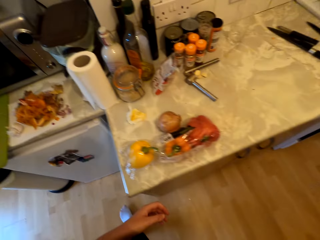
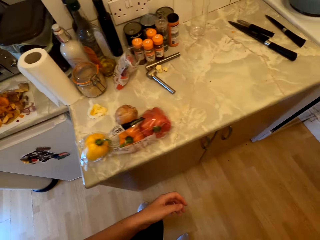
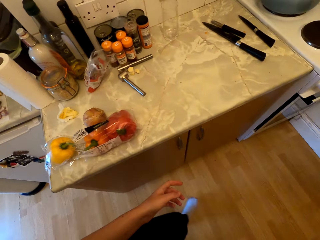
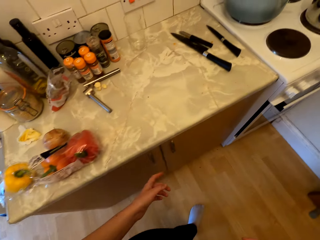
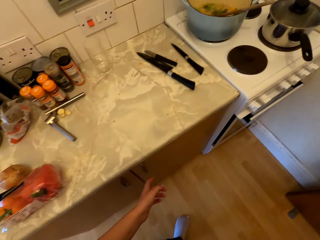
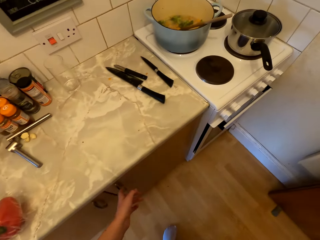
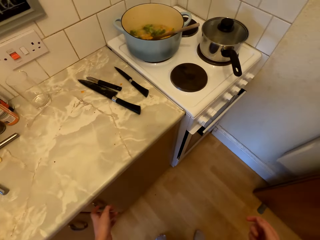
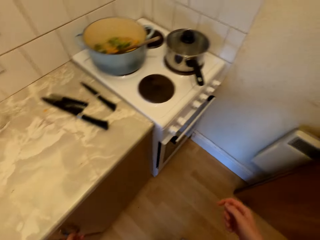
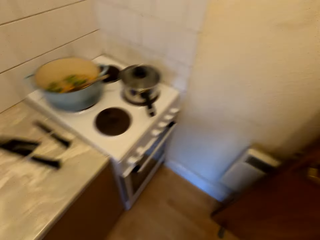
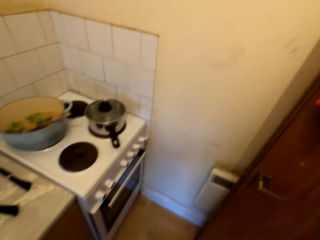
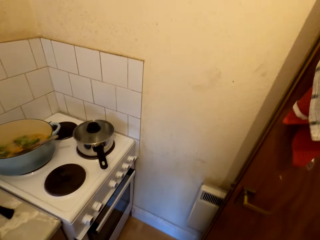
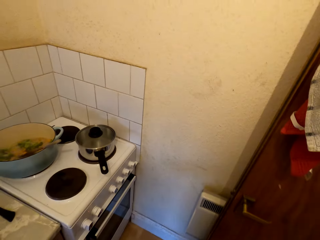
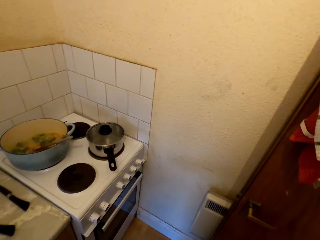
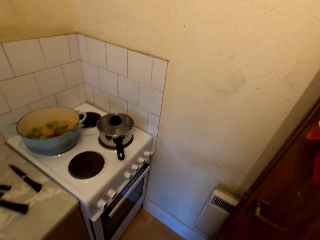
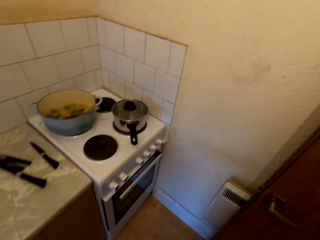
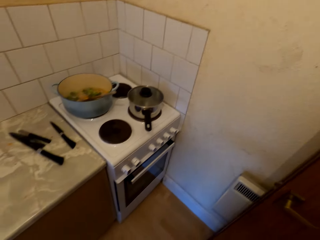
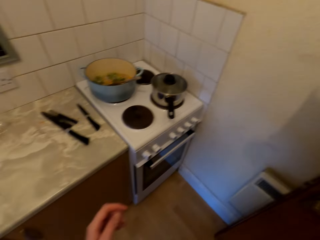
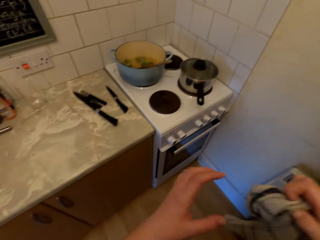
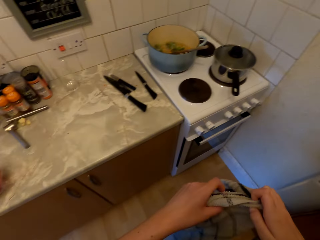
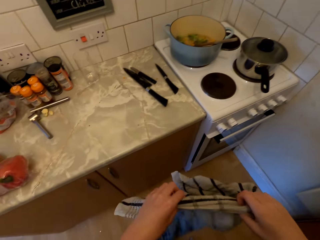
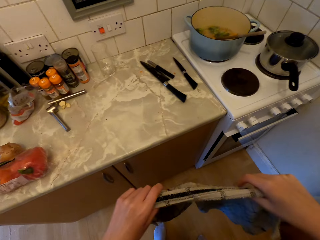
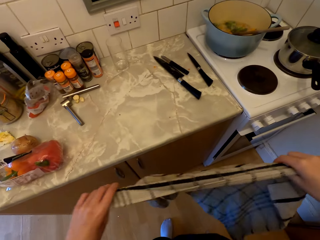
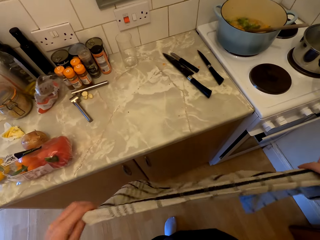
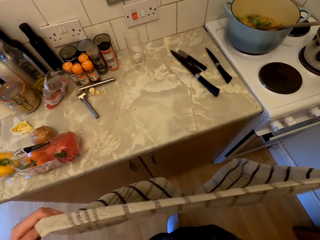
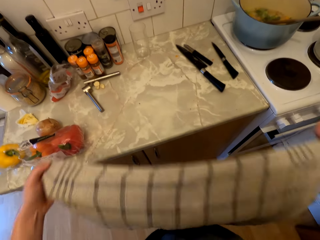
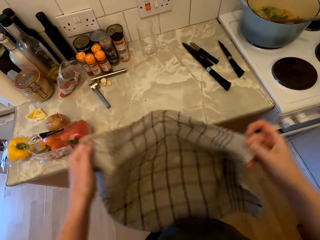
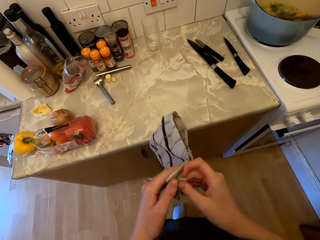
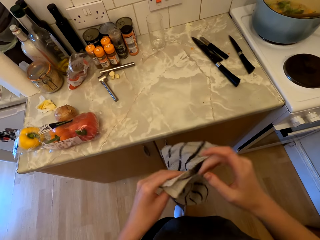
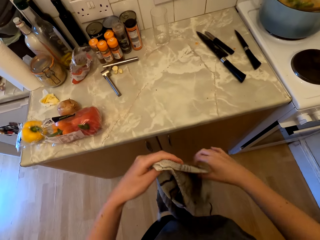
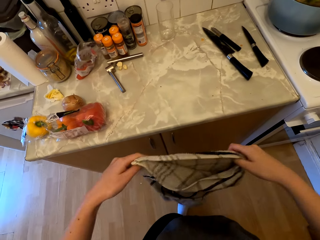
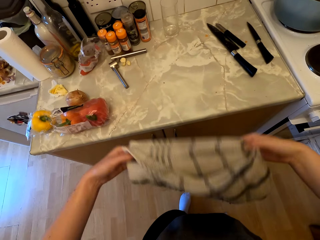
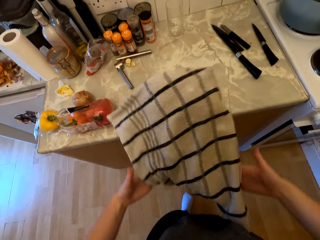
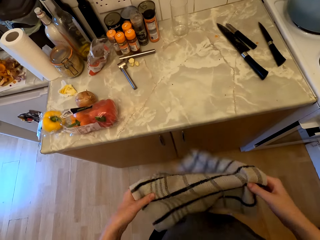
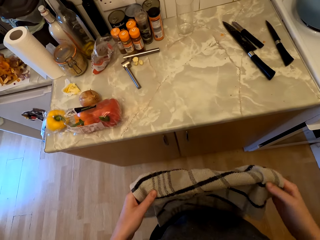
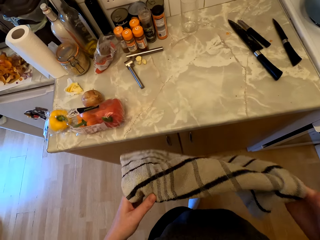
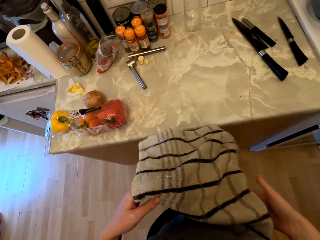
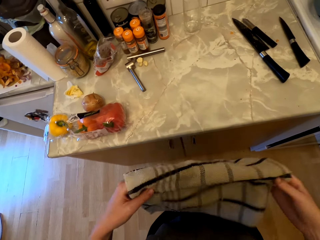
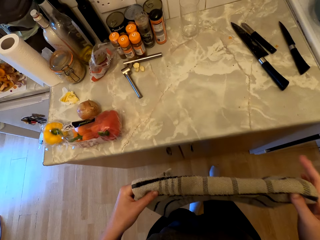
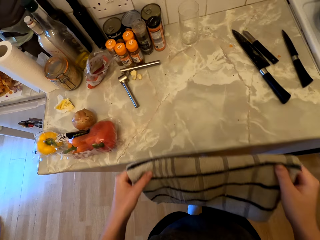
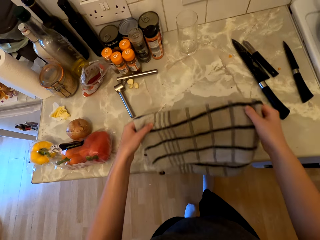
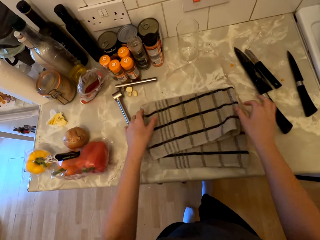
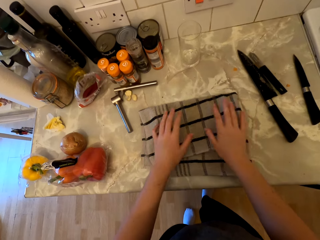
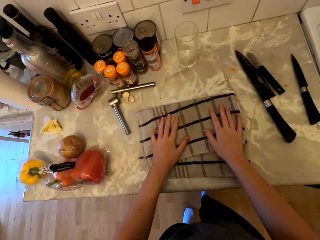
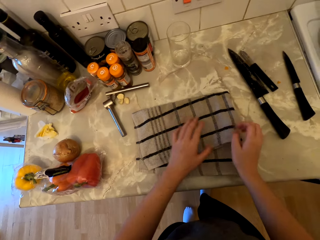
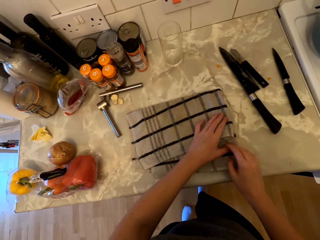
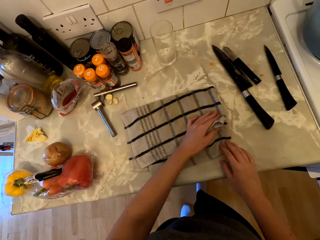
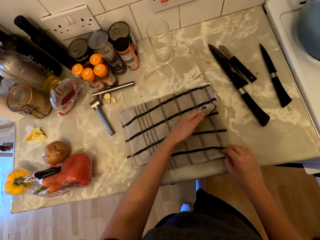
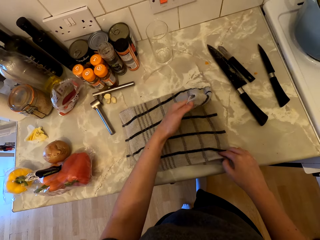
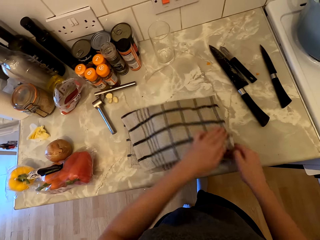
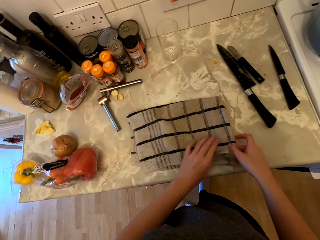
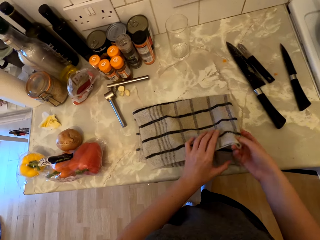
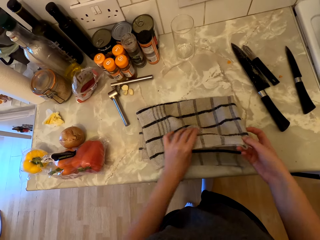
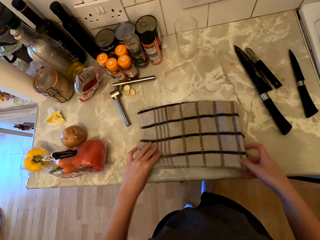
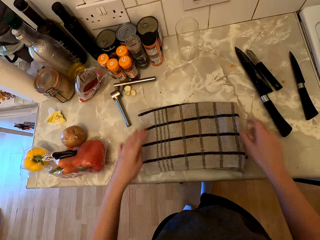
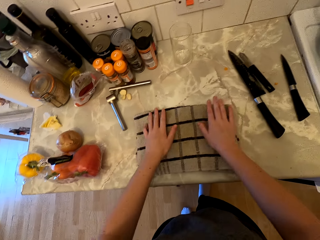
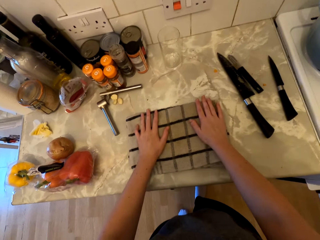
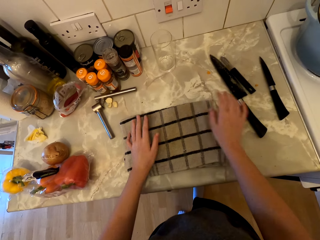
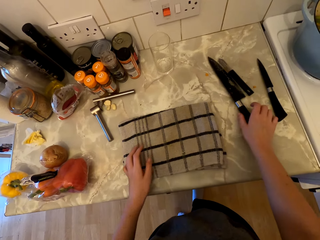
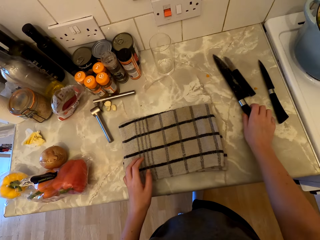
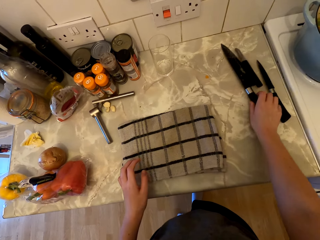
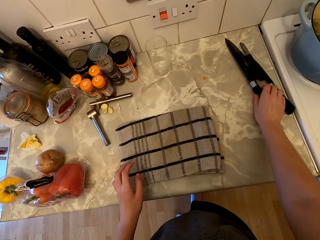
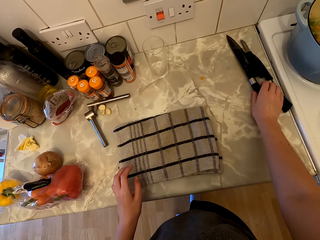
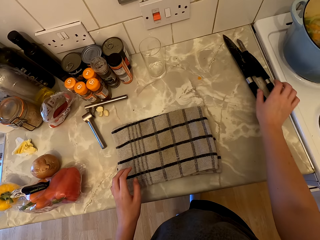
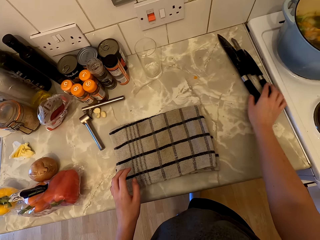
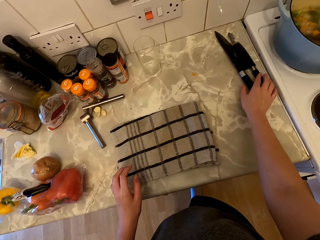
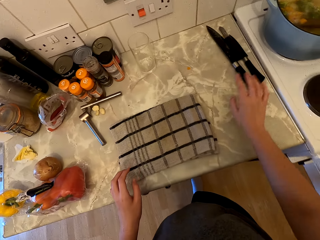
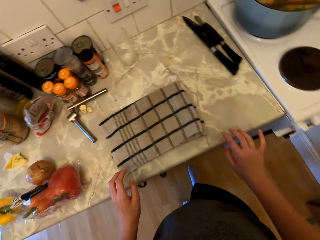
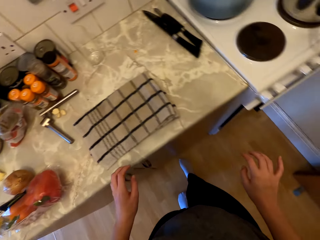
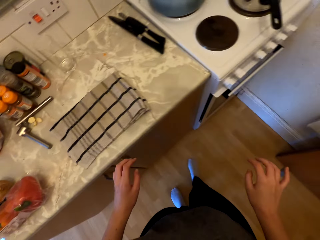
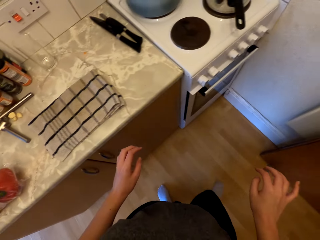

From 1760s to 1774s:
The camera wearer walks to the door. She picks up the kitchen towel on the door. She straightens the kitchen towel. She folds the kitchen towel. She places the kitchen towel on the countertop. She adjusts the kitchen towel. She touches the towel. She pushes the knives with her right hand.

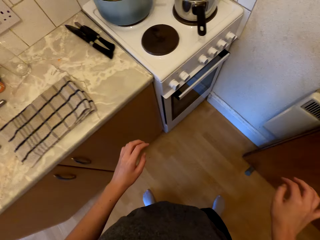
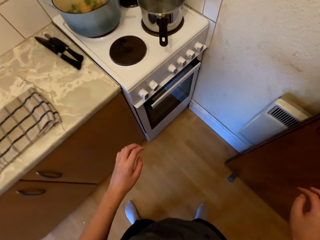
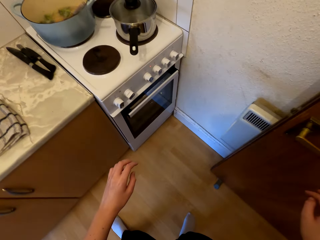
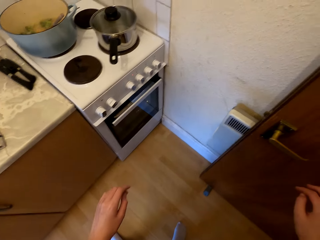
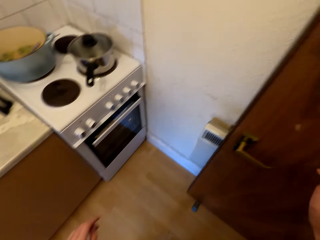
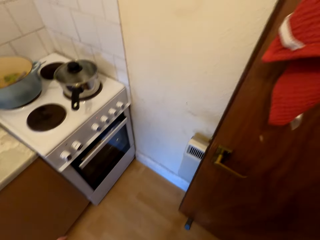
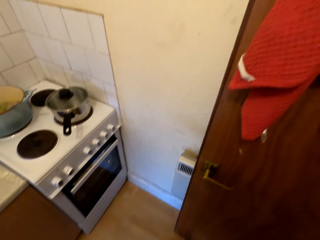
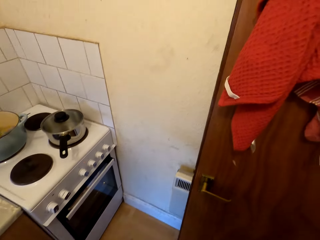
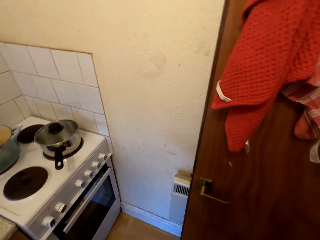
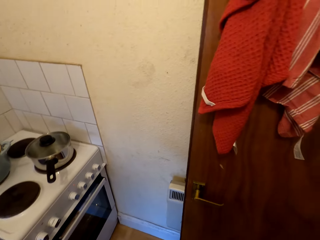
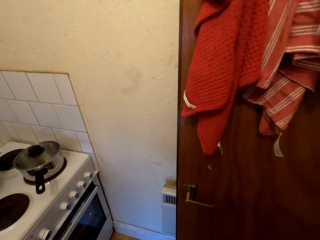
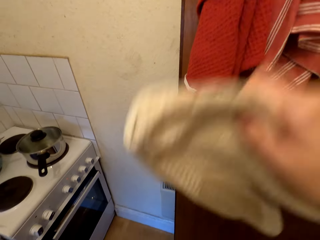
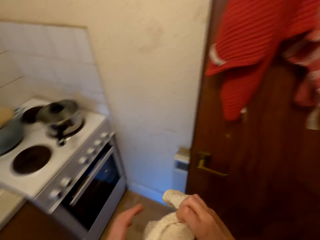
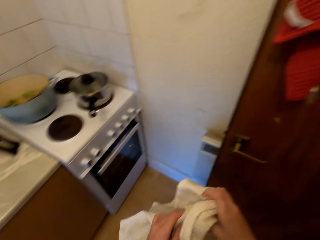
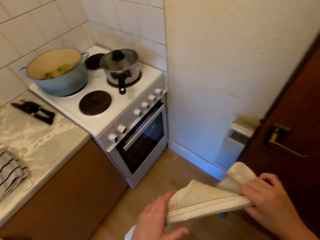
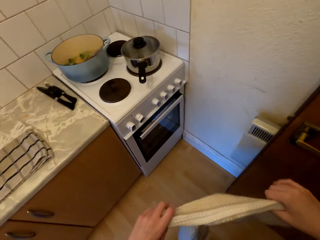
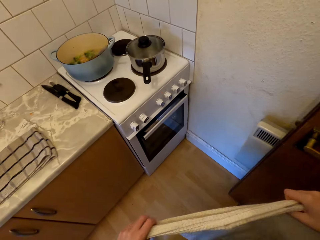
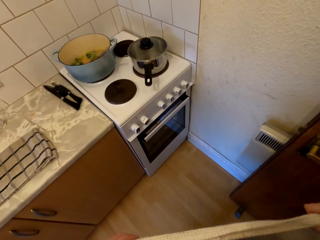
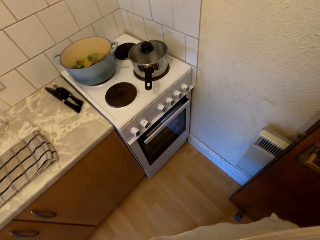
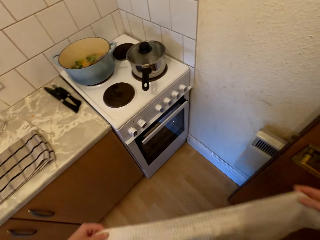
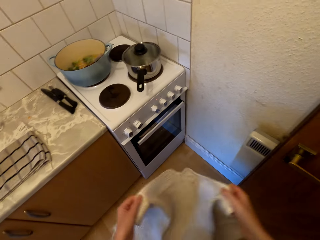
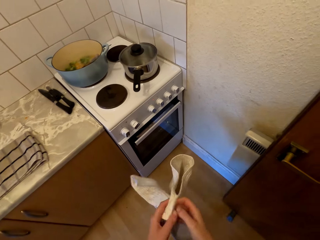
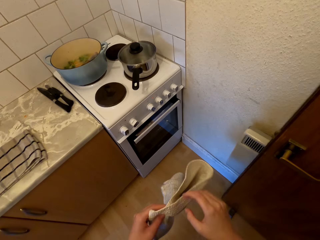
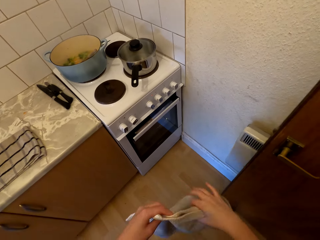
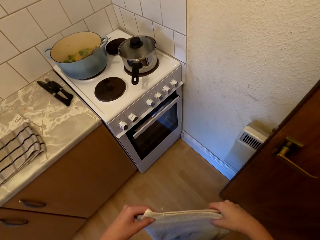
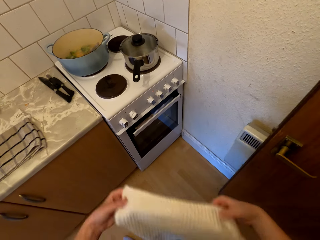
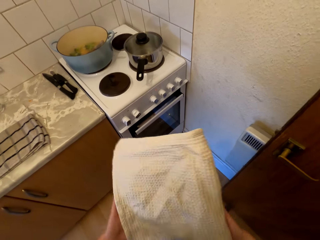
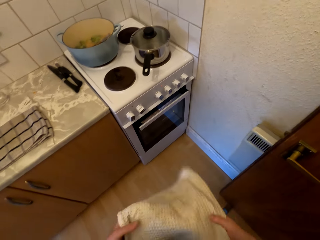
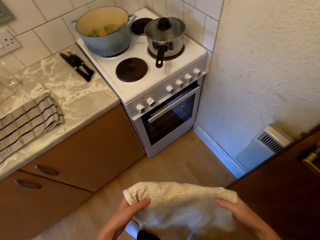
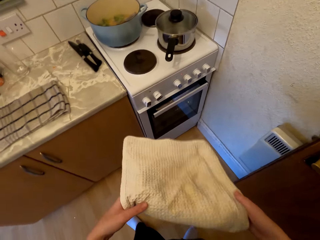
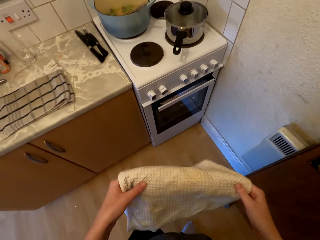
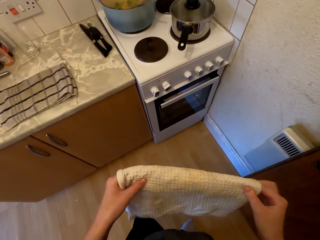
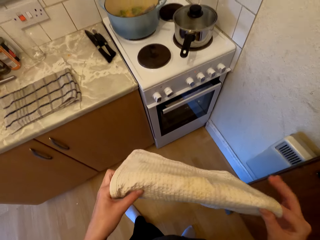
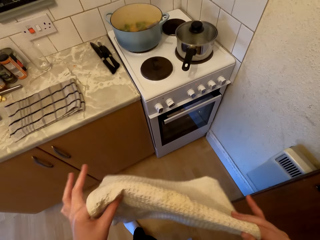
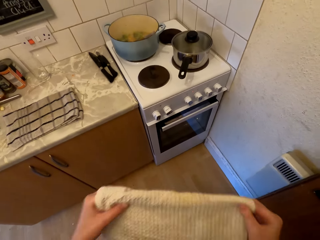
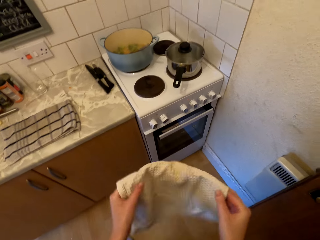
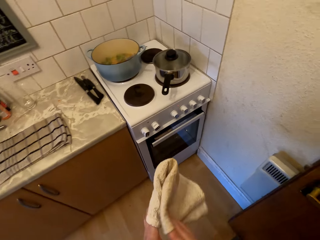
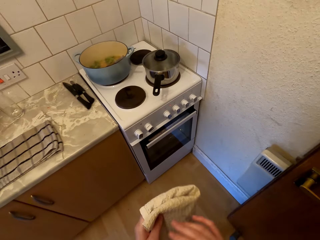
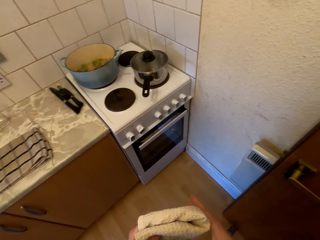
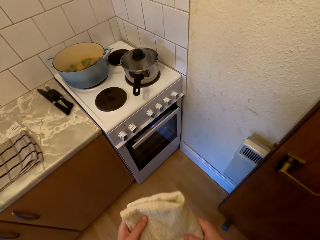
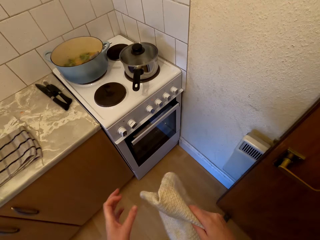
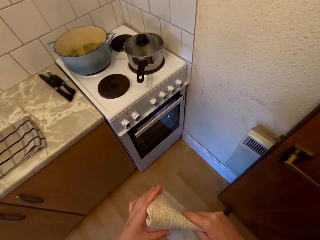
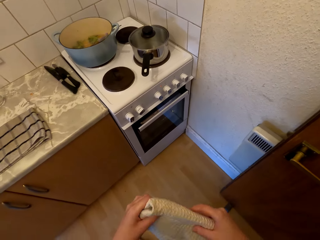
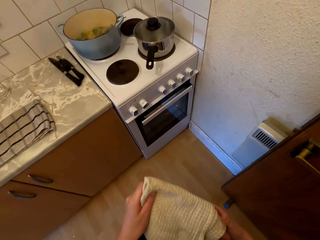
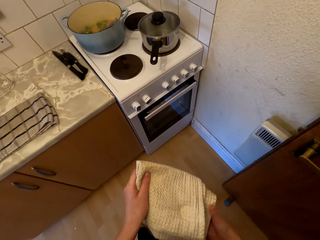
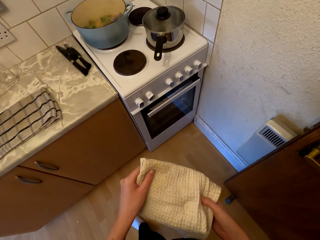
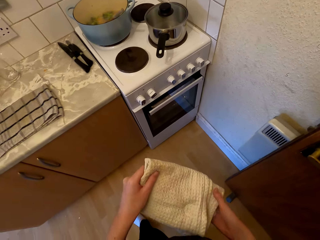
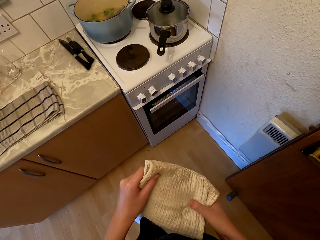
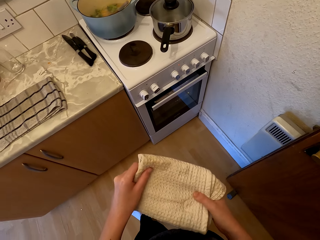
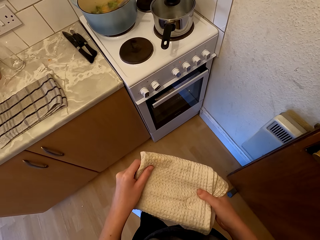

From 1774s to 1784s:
The camera wearer walks to the door. They pick up the kitchen towel on the door. They straighten the kitchen towel and fold the kitchen towel. They talk to a man.
